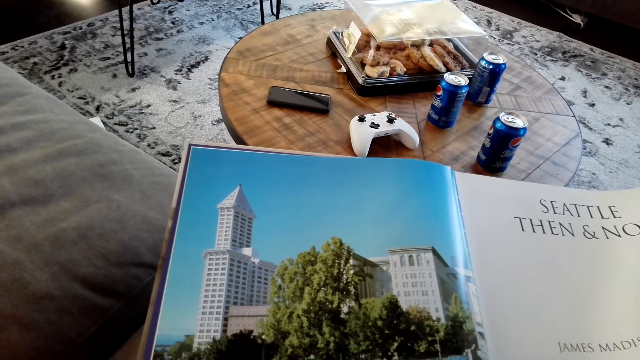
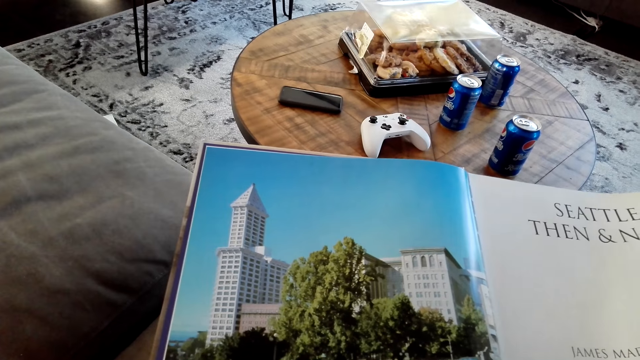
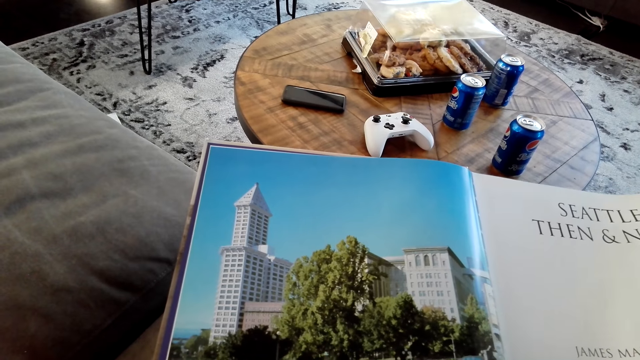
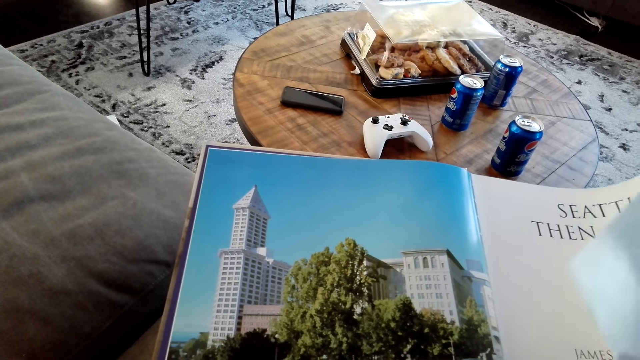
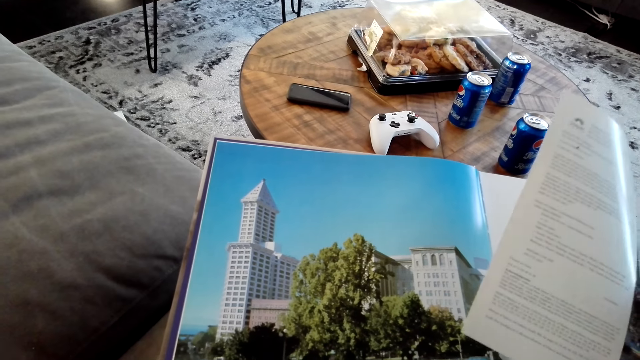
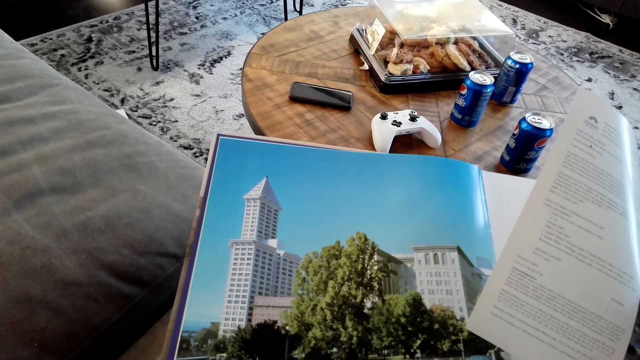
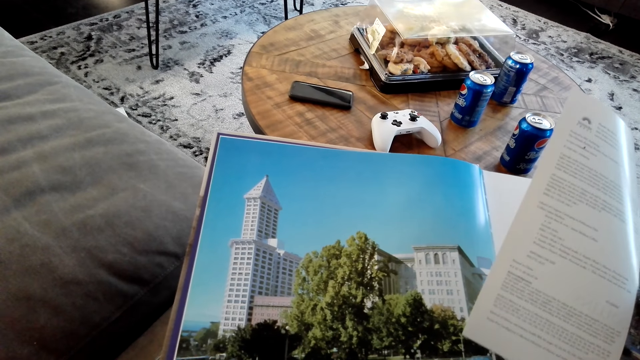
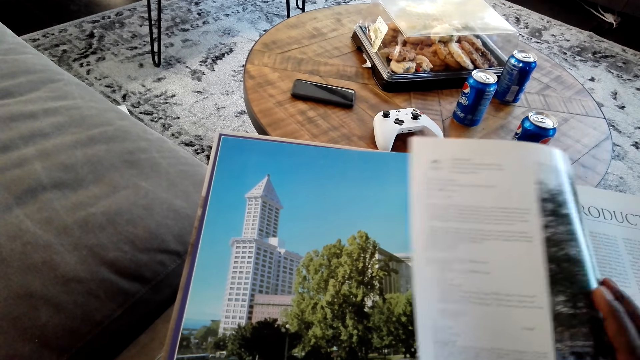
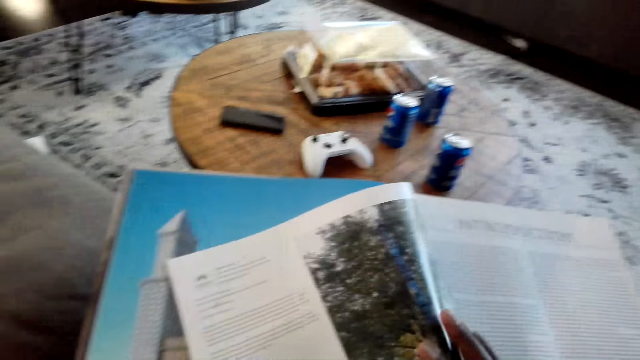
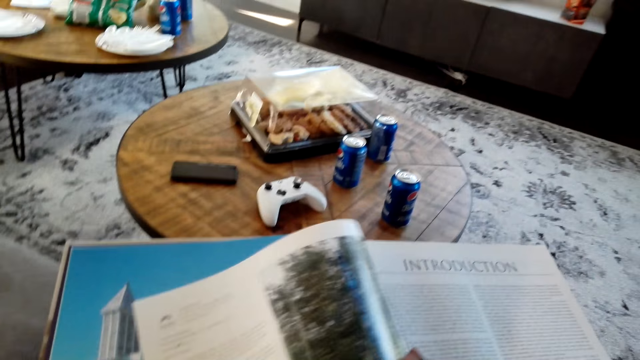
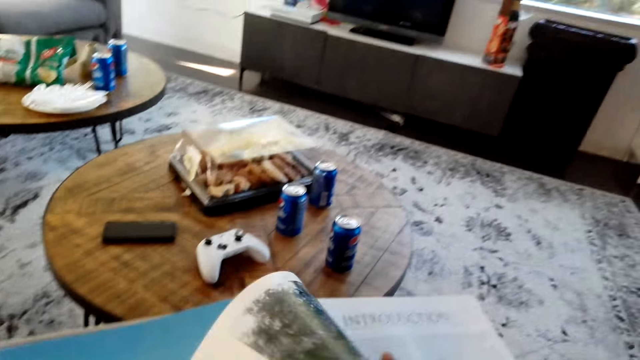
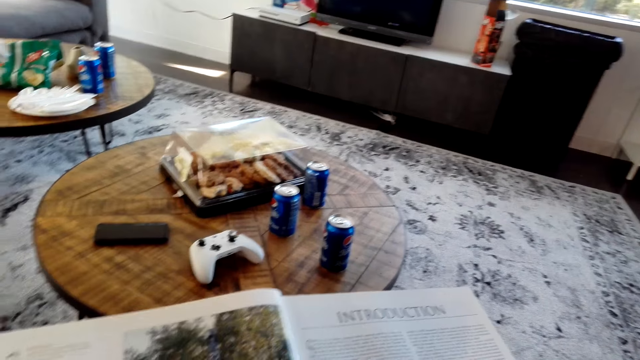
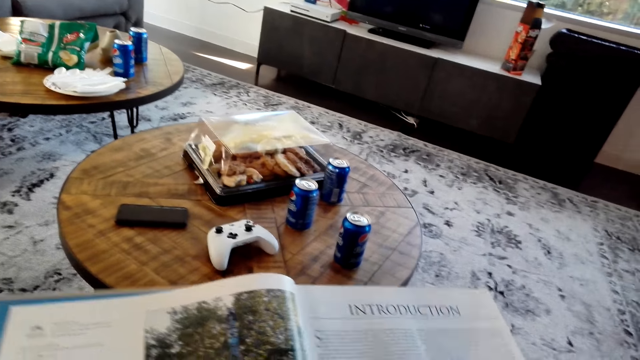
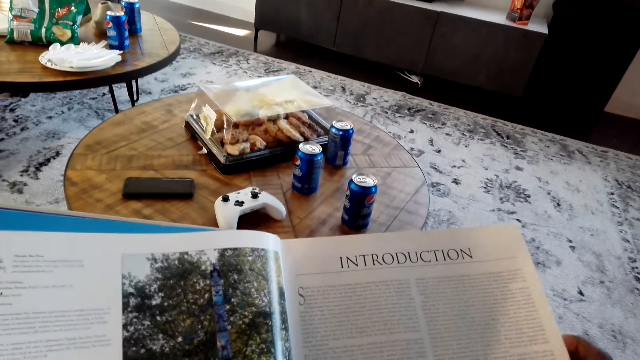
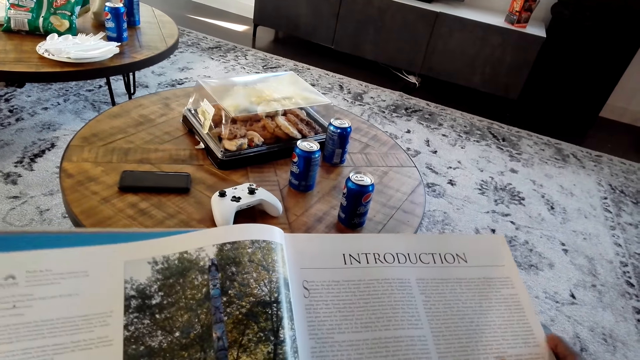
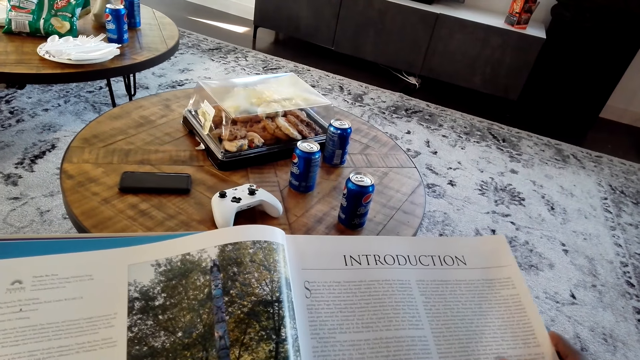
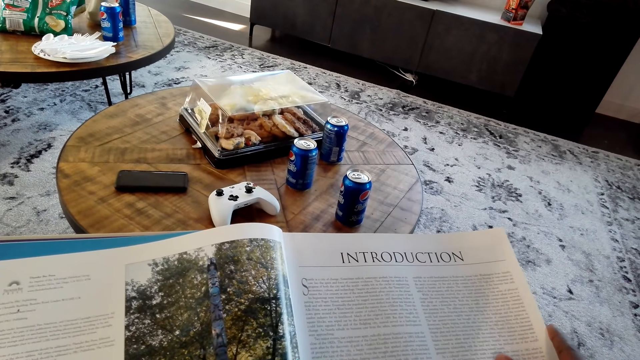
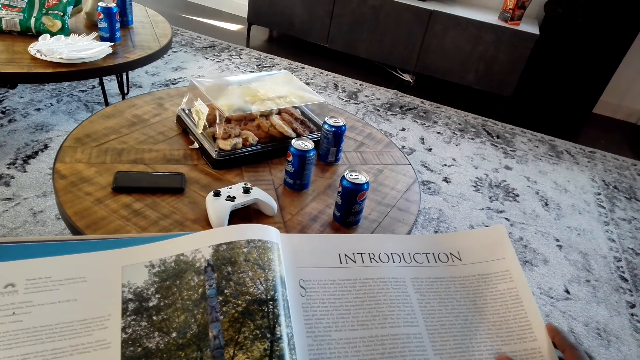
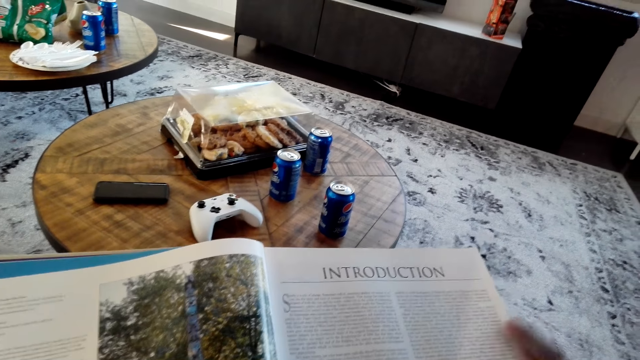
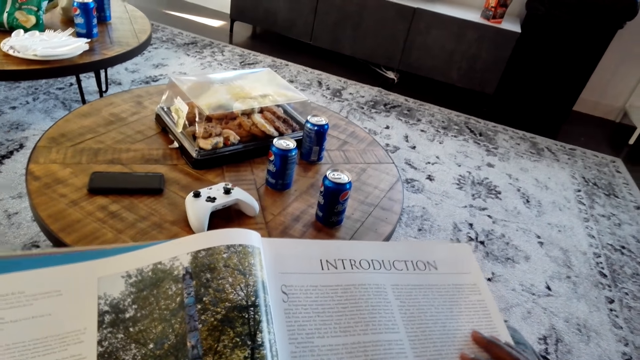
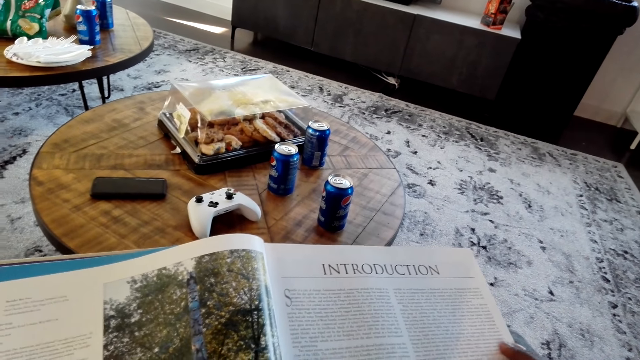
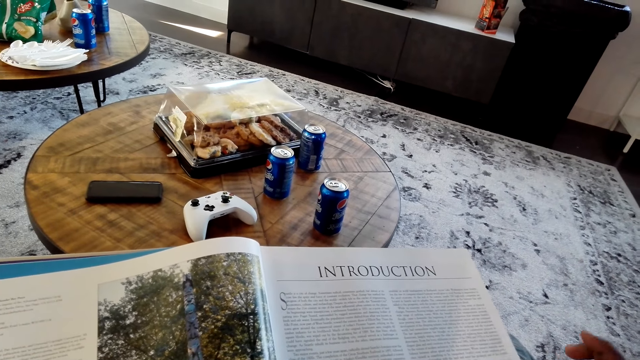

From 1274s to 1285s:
The camera wearer flips a page. They read the magazine.

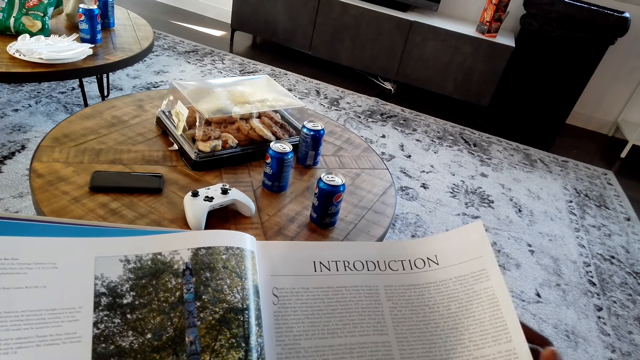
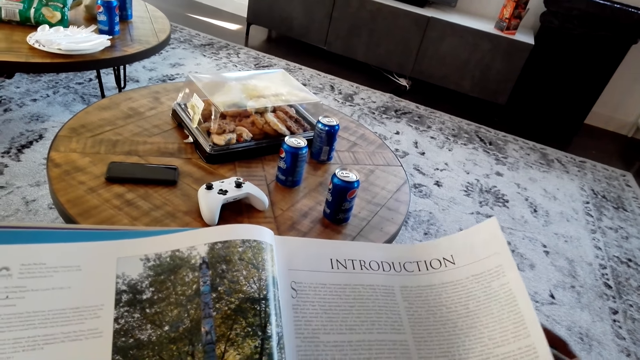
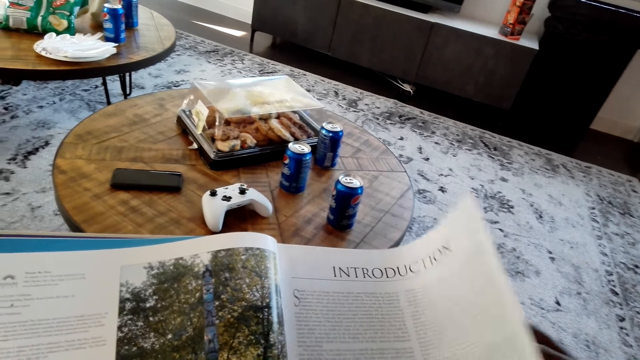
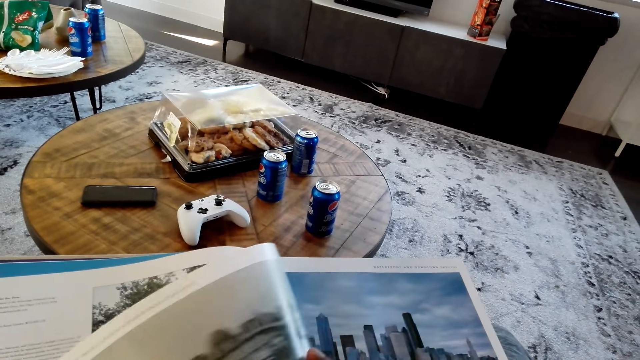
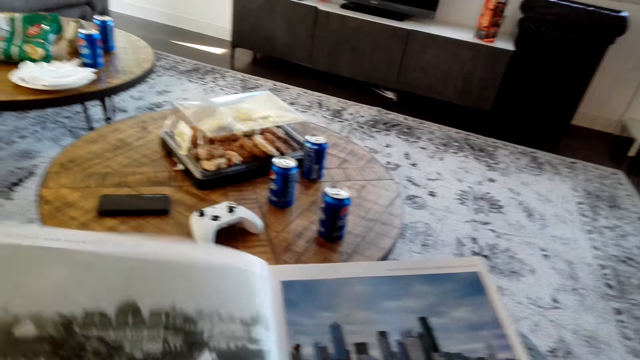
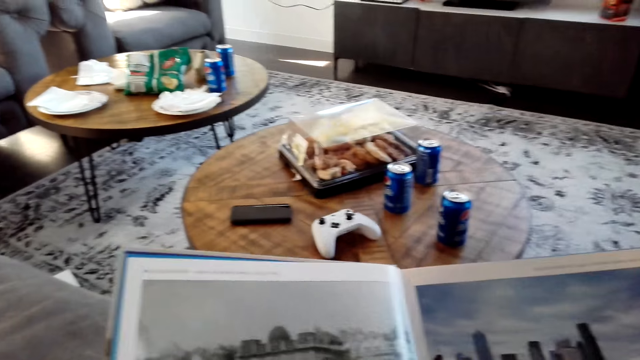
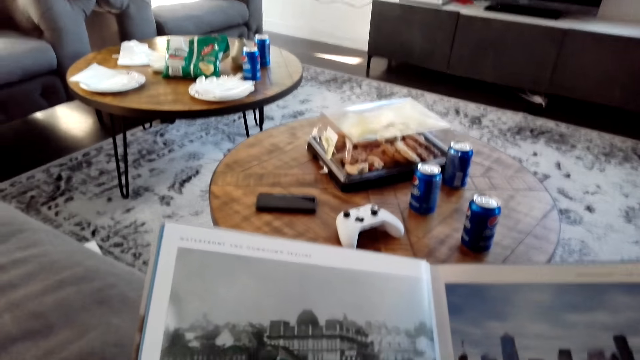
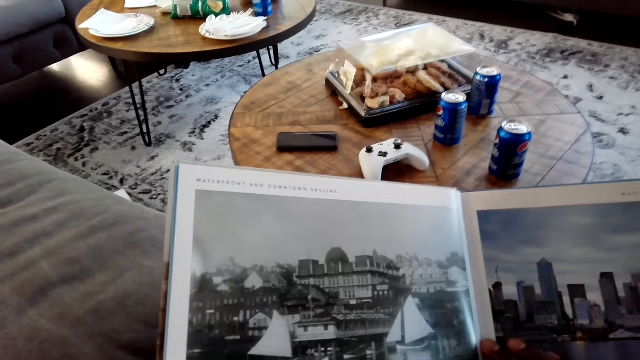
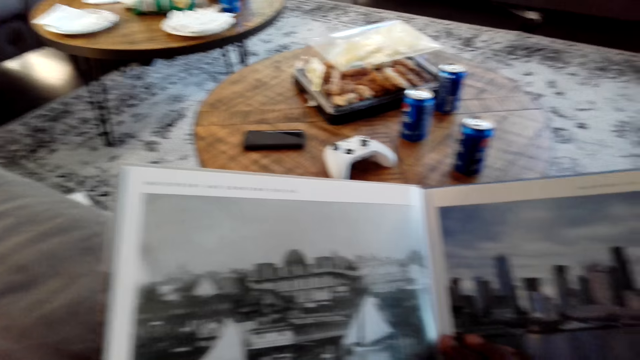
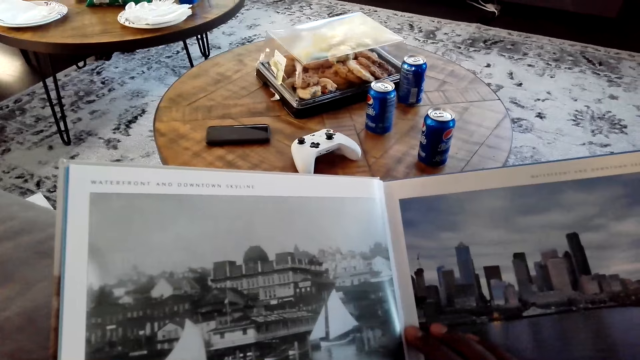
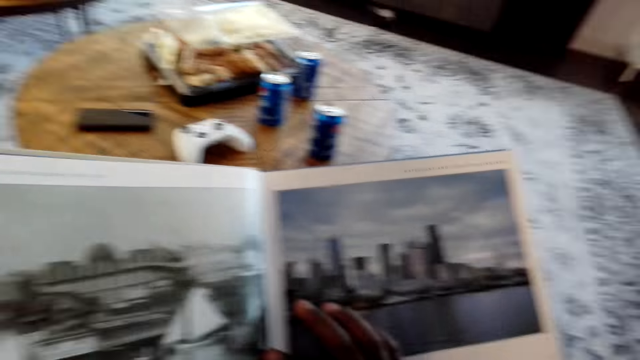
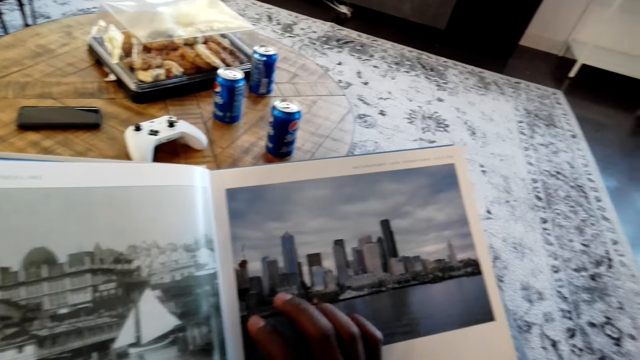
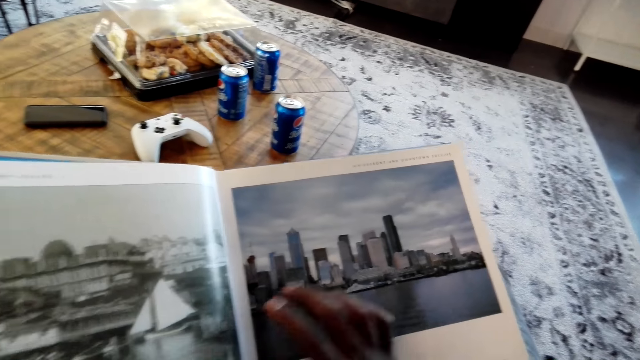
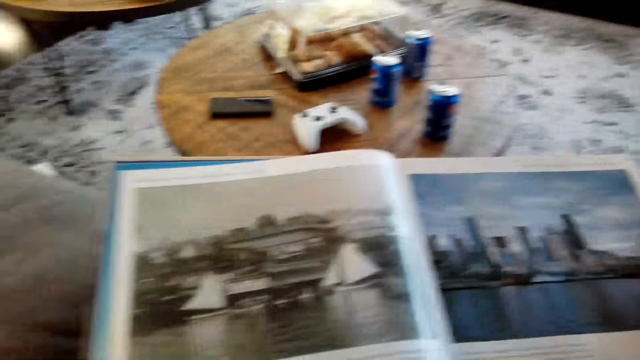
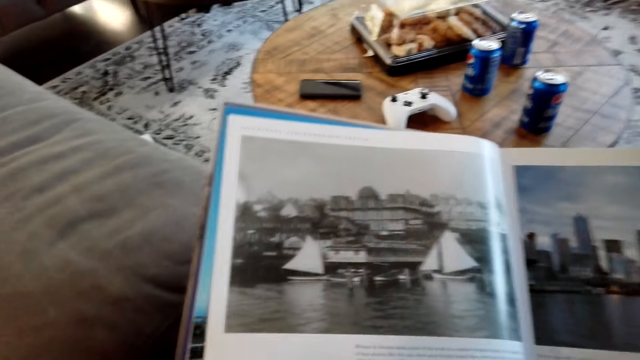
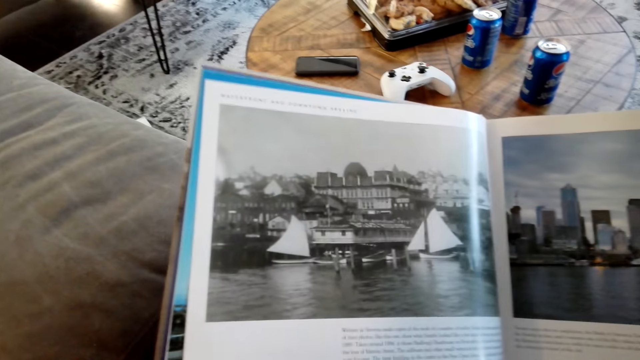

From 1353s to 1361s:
The camera wearer flips a page. They read the magazine.

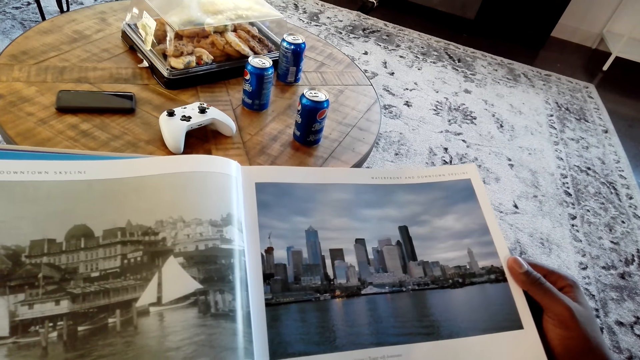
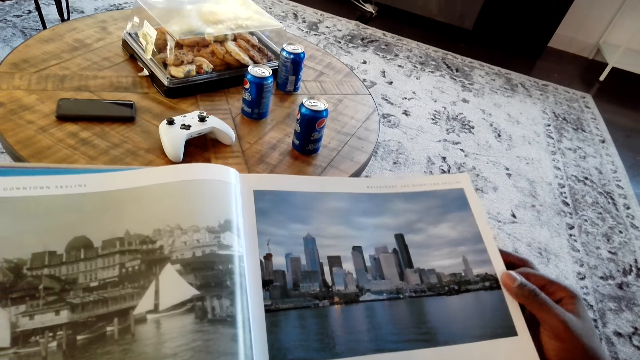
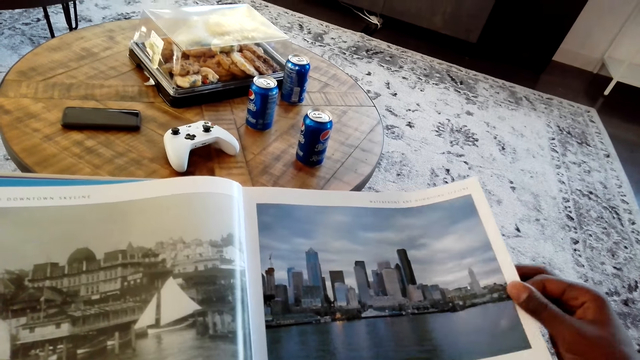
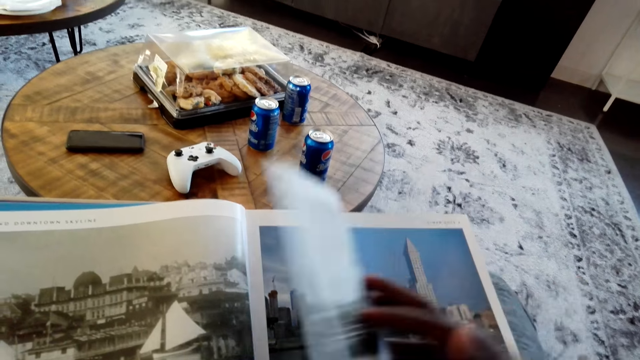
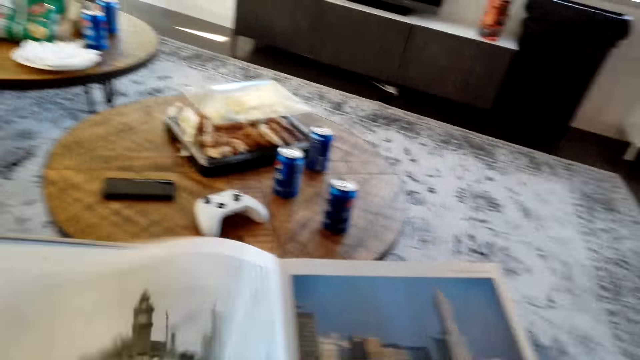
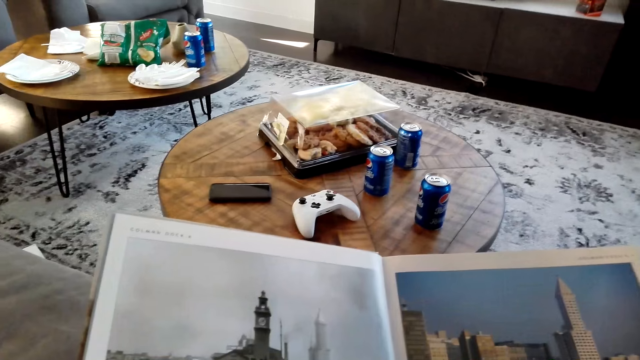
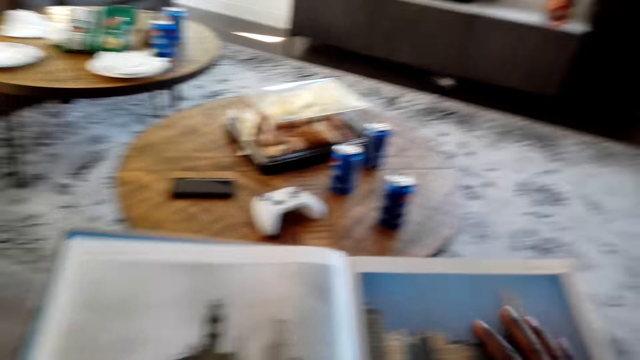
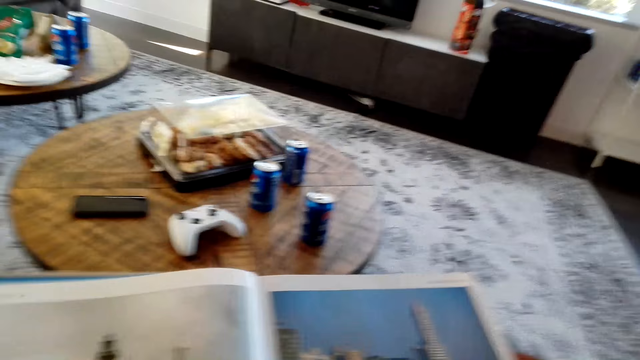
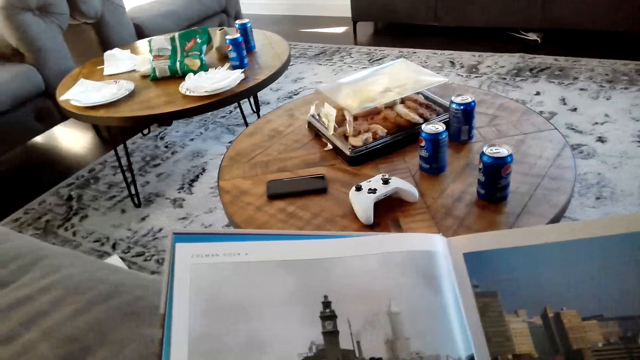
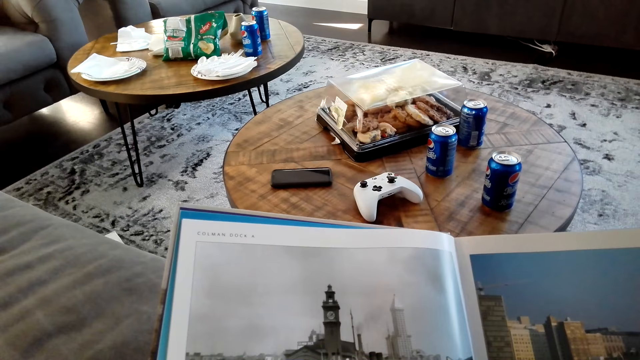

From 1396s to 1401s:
The camera wearer flips a magazine page. They read the magazine.
